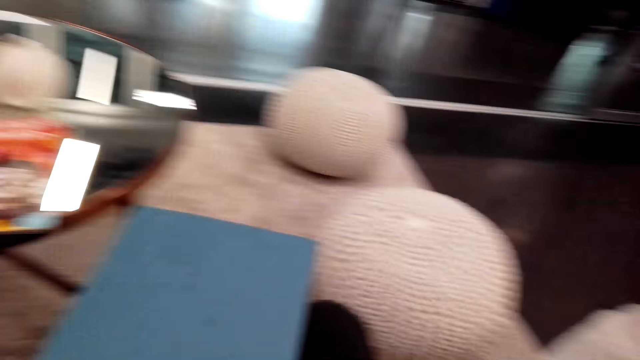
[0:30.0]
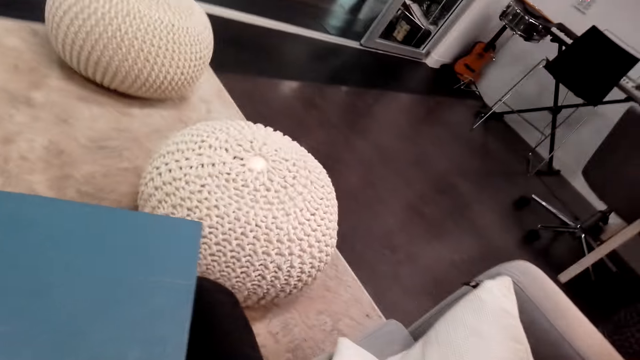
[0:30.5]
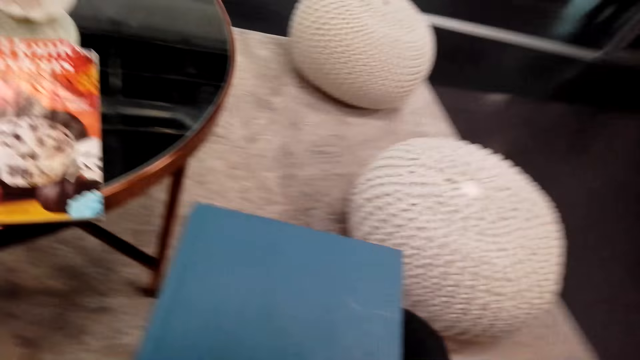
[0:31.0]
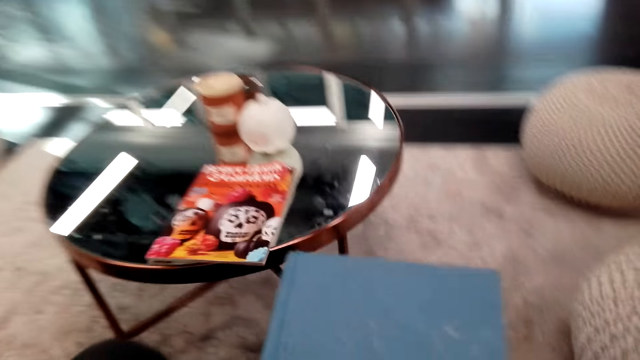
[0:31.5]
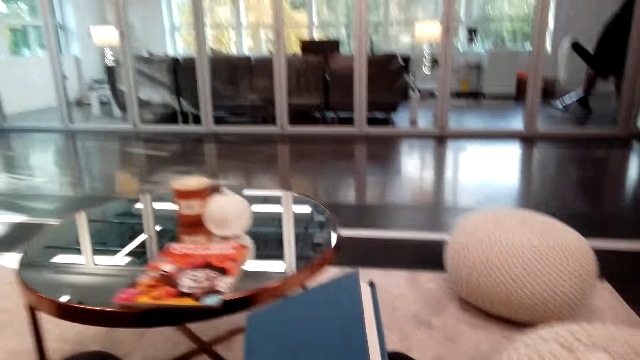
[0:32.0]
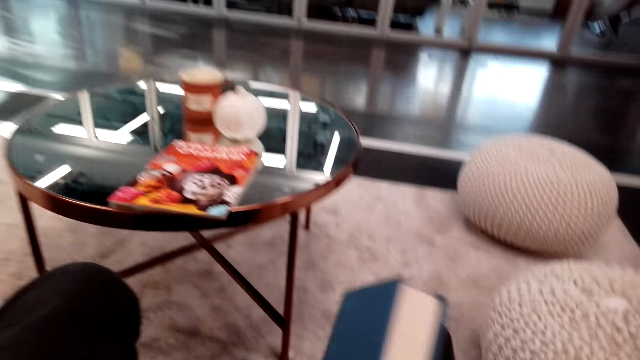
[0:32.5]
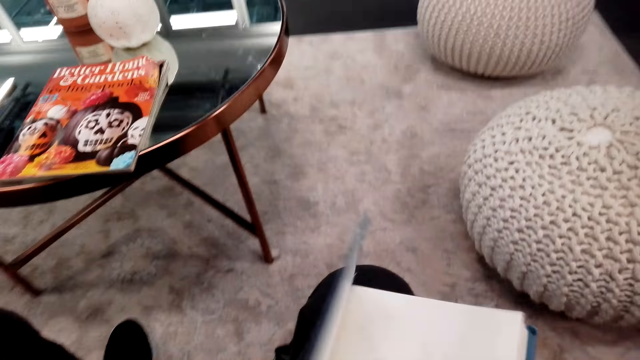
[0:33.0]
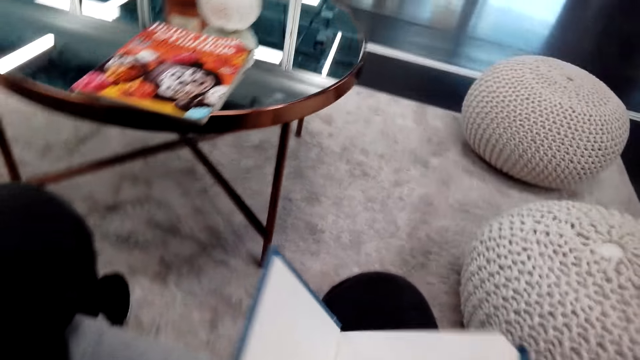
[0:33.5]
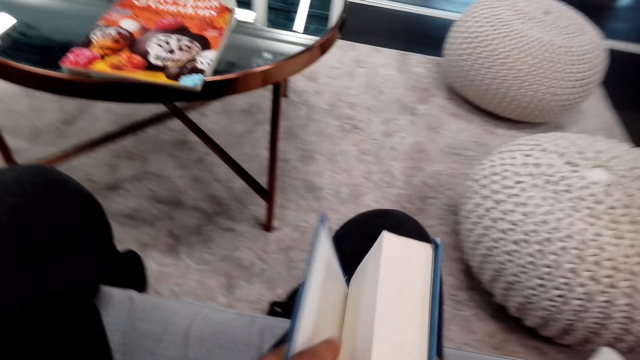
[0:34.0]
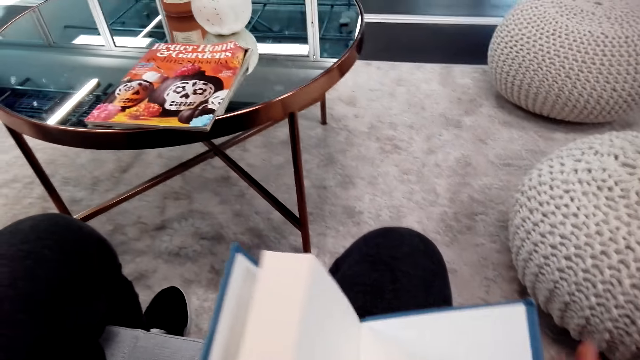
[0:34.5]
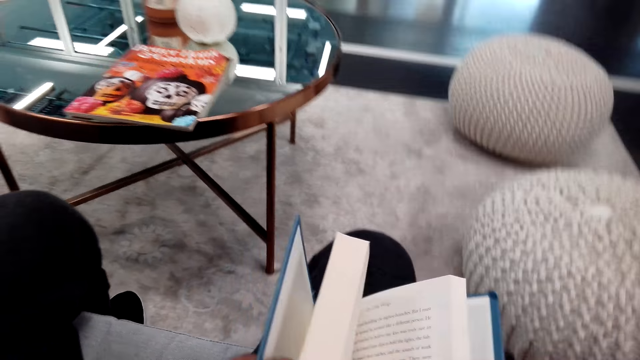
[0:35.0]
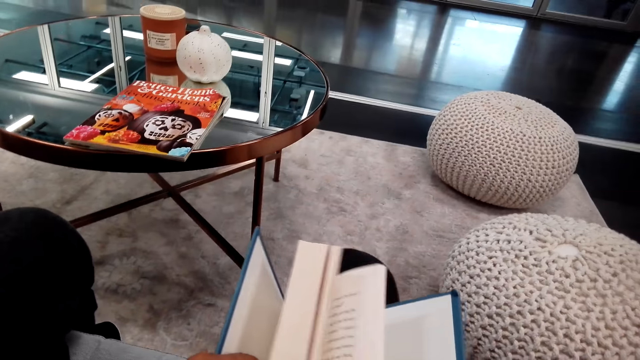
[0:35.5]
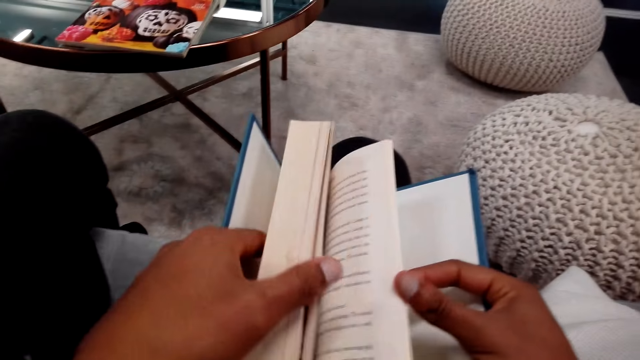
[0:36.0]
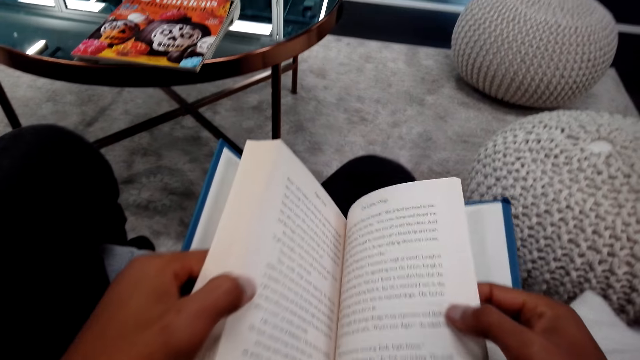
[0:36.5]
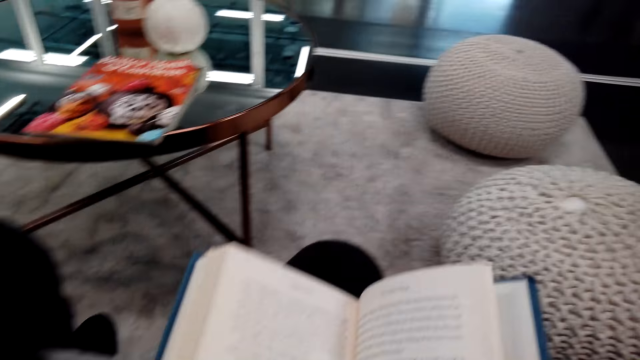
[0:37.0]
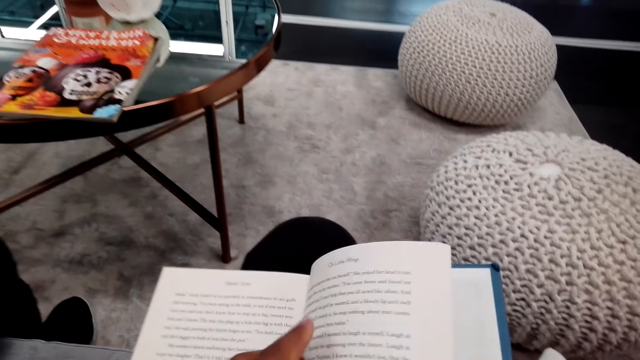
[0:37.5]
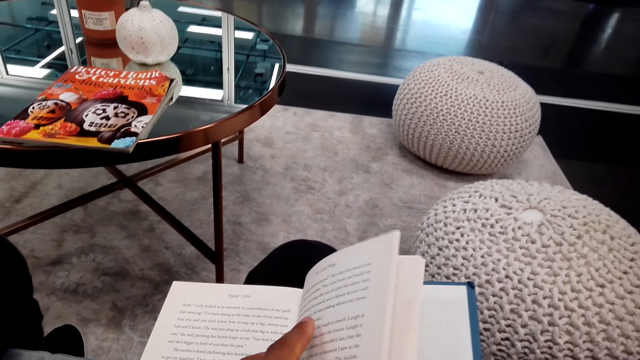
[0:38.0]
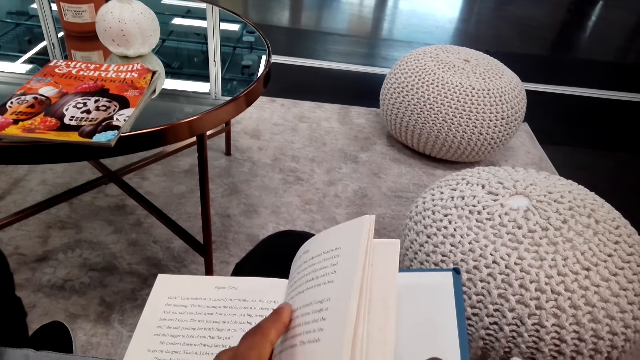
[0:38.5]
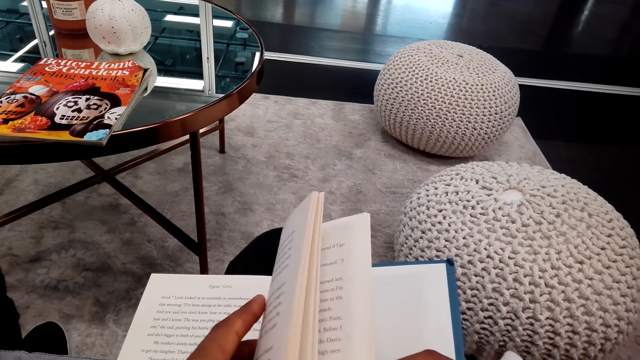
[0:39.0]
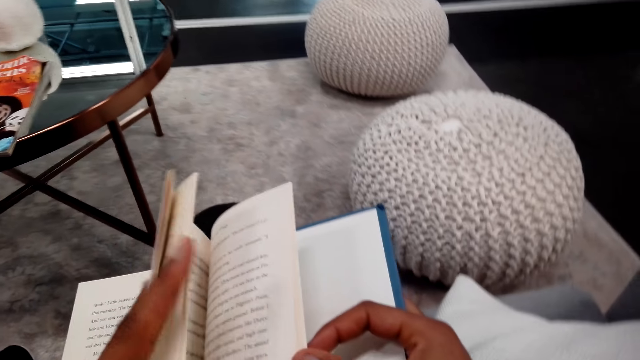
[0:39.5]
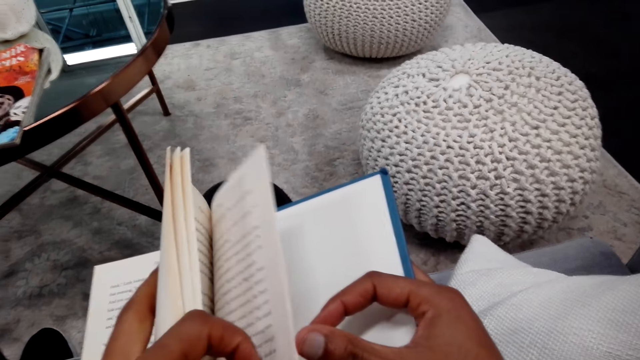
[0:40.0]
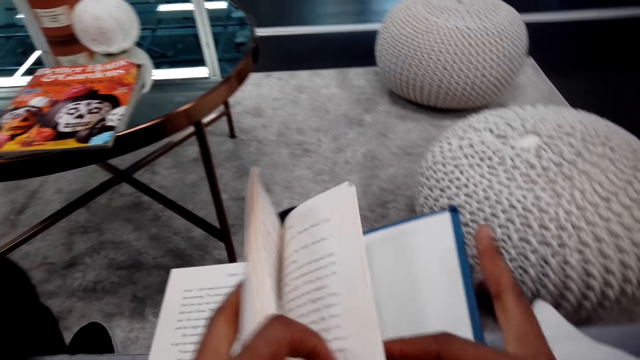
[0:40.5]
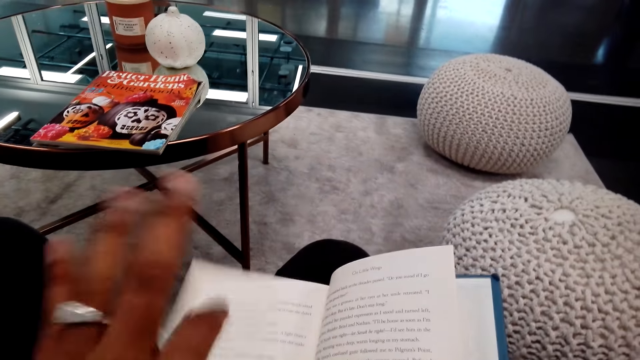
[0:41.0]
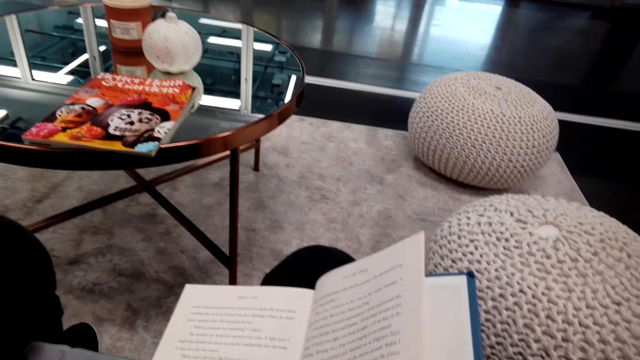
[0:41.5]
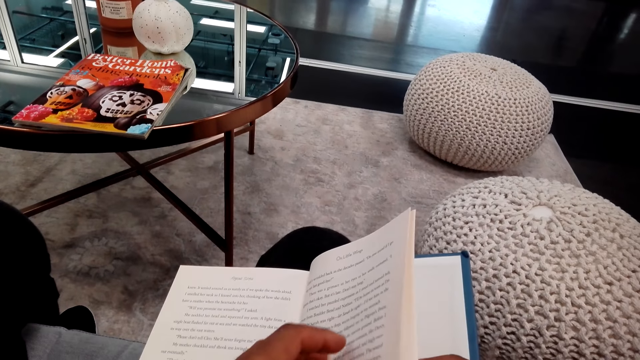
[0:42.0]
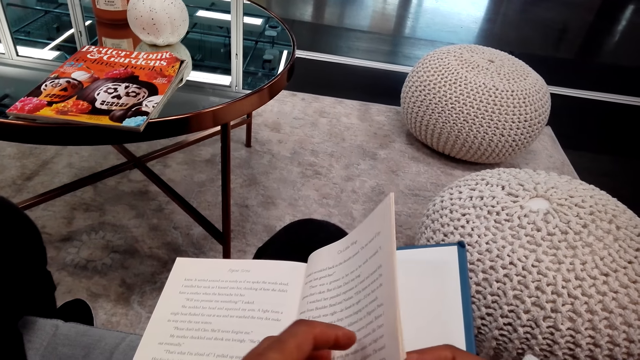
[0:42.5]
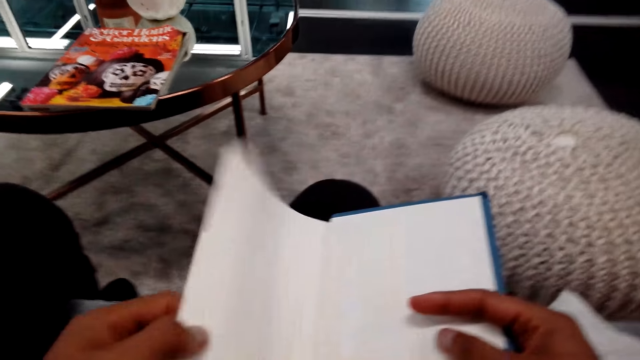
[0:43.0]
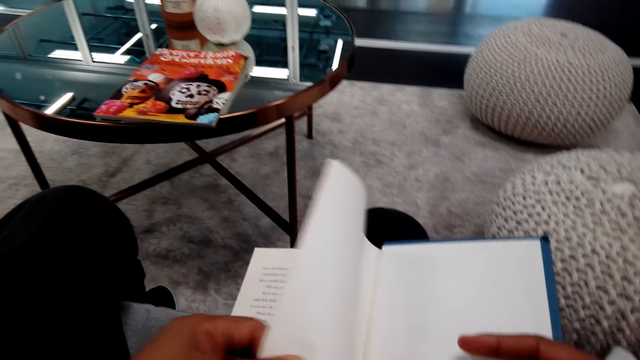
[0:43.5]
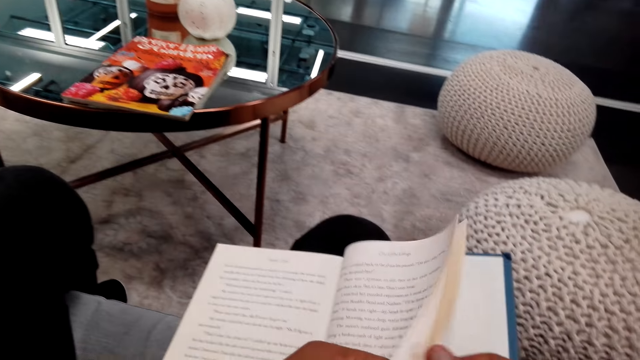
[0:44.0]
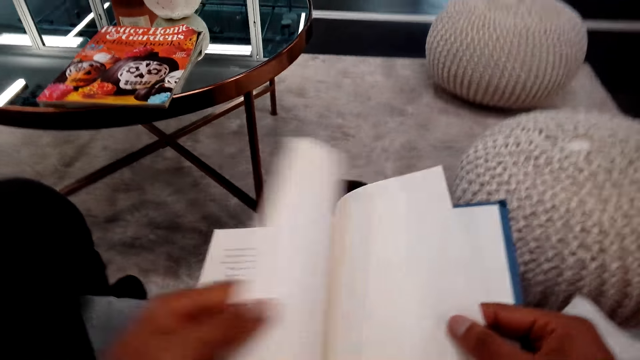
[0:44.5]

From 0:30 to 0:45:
The camera wearer looks around the room. They adjust the pillow on the couch. They open the book. They open another new page of the book.

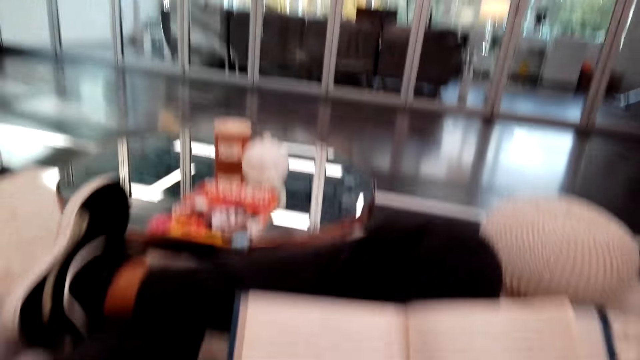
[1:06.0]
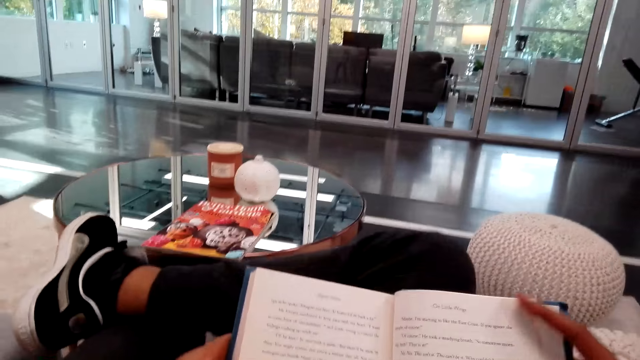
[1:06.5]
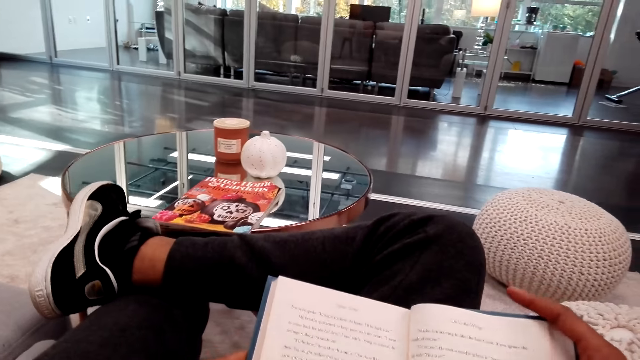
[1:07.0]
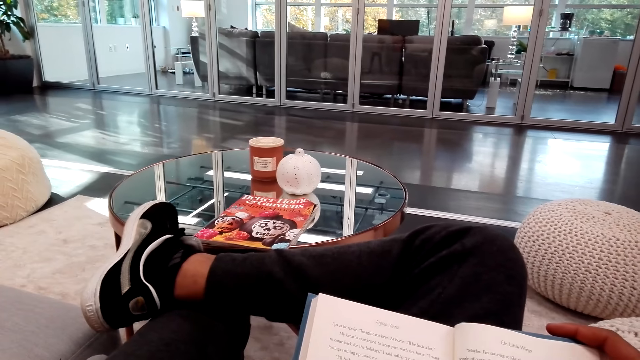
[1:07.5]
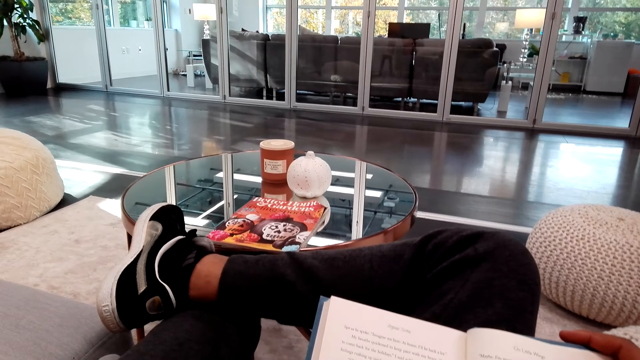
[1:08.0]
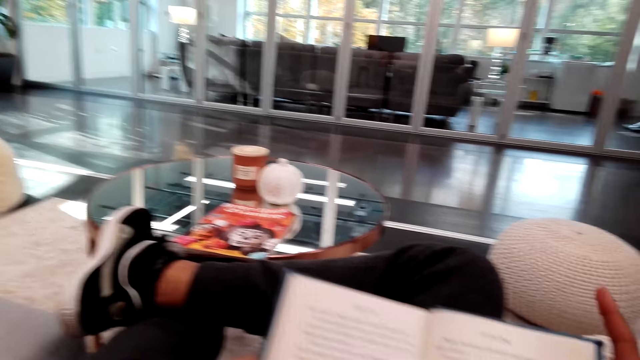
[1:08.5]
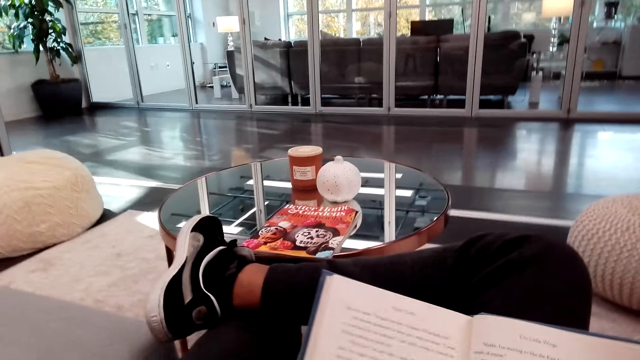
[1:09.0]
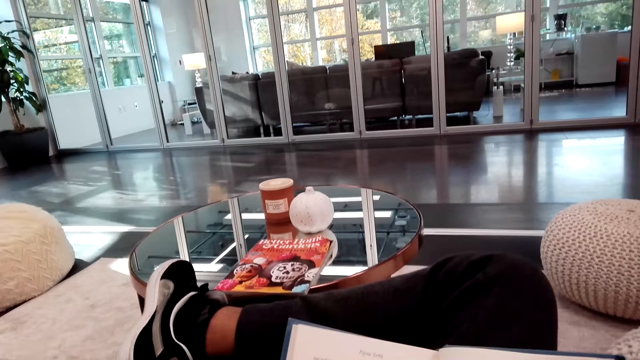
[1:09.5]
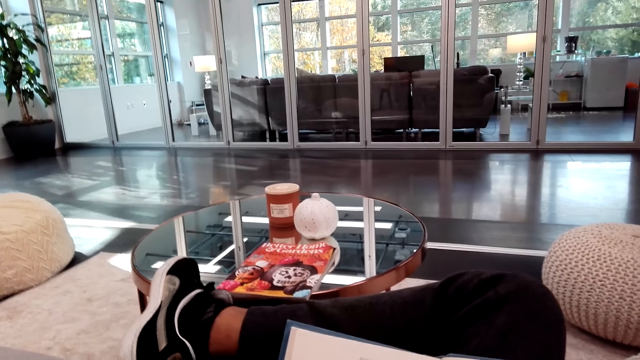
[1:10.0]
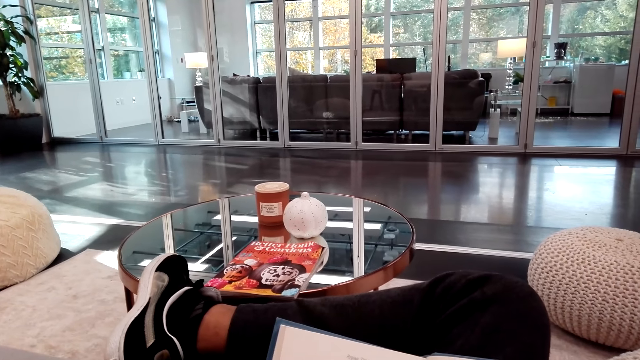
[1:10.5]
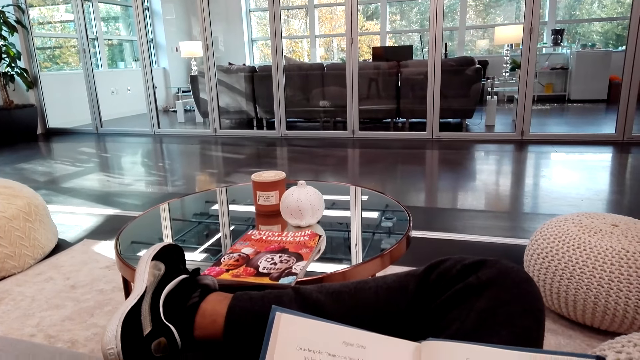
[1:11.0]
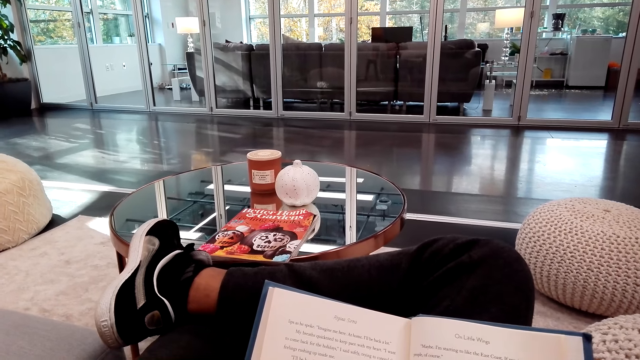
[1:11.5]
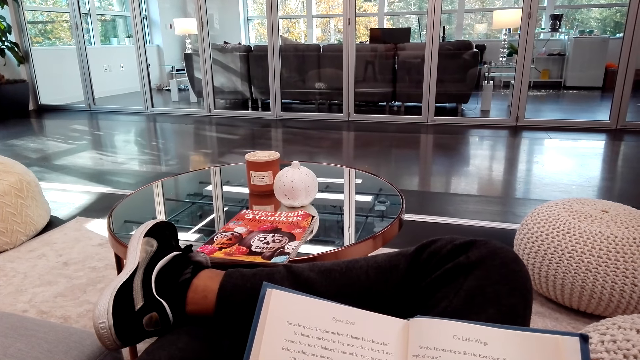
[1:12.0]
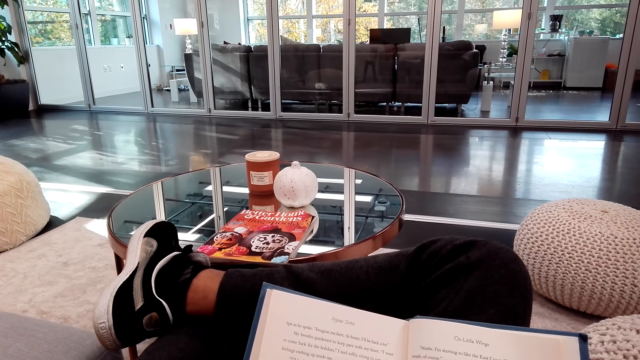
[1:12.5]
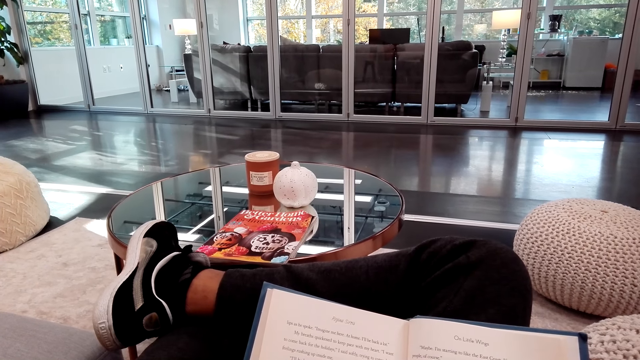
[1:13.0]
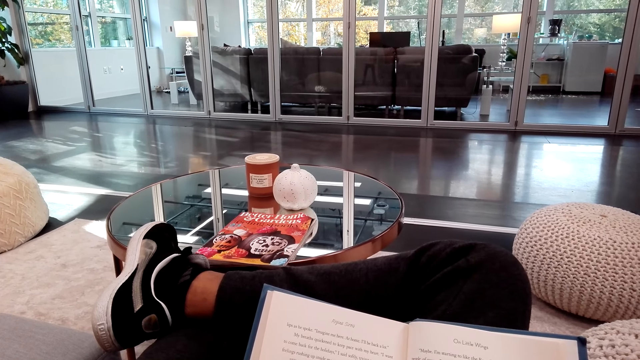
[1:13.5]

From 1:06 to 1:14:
The camera wearer reads the book.
